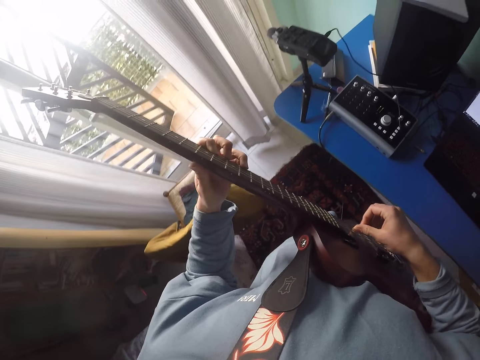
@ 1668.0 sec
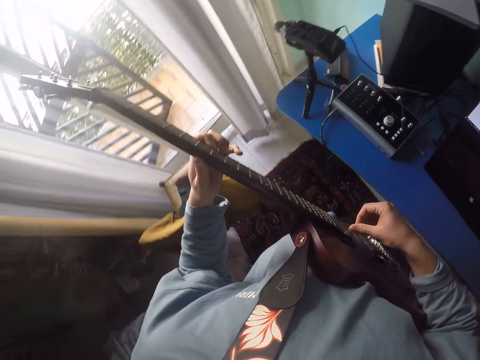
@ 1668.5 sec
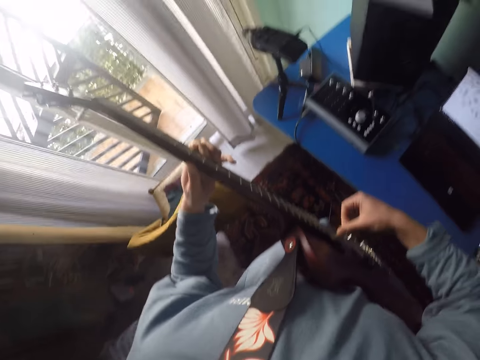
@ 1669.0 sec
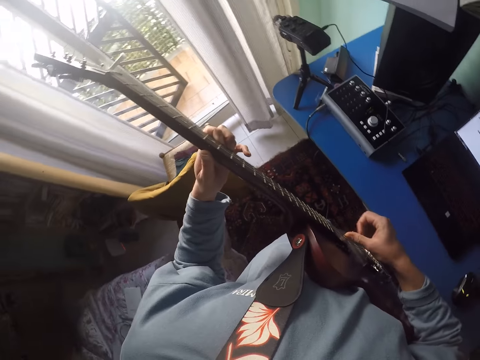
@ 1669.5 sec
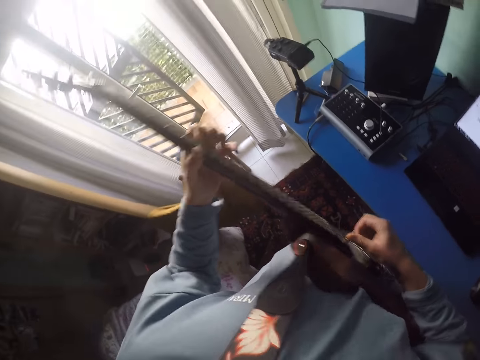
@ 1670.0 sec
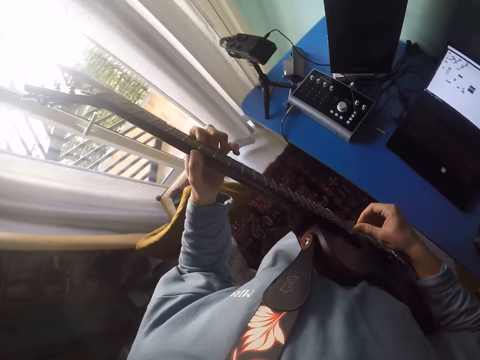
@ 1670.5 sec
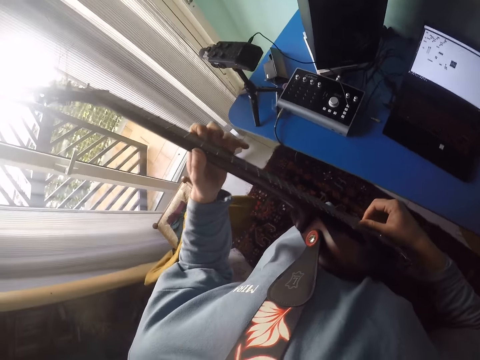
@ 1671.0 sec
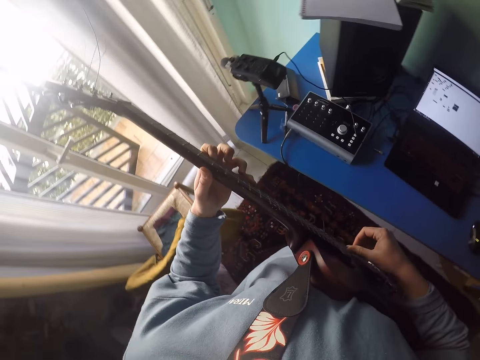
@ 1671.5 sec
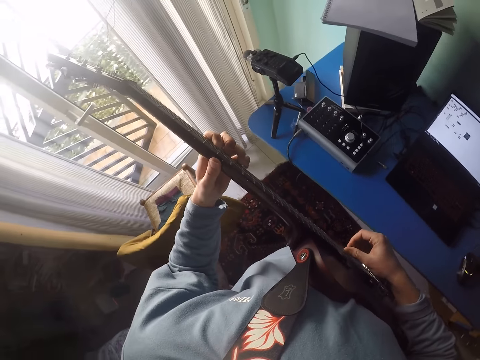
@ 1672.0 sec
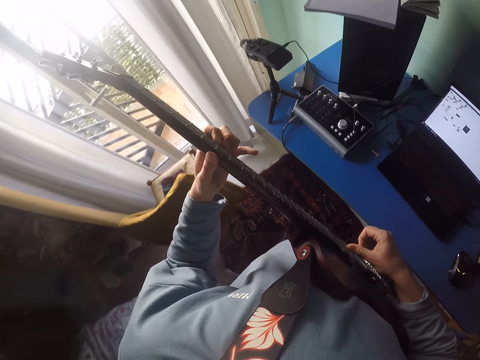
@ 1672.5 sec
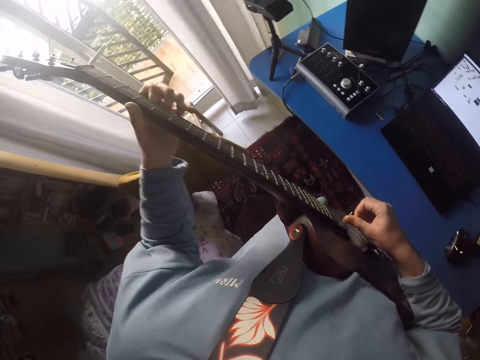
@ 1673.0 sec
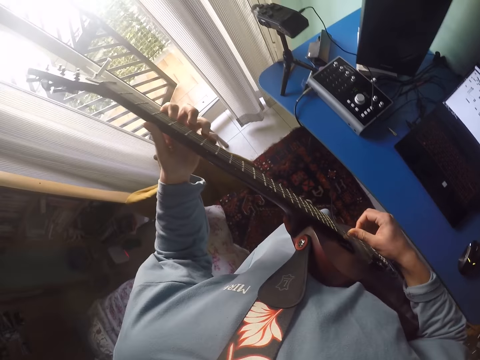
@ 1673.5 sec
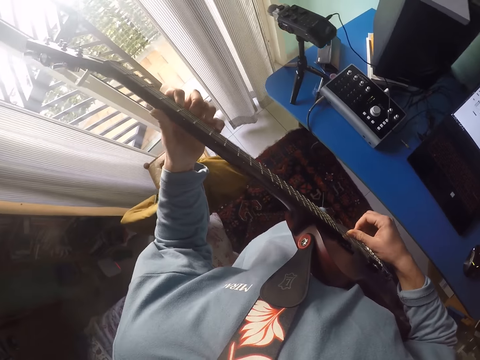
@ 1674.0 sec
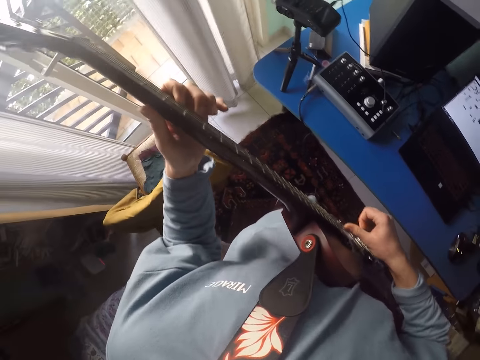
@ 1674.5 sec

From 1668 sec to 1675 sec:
The camera wearer plays the guitar.

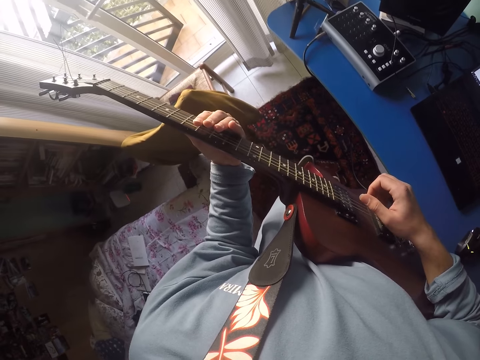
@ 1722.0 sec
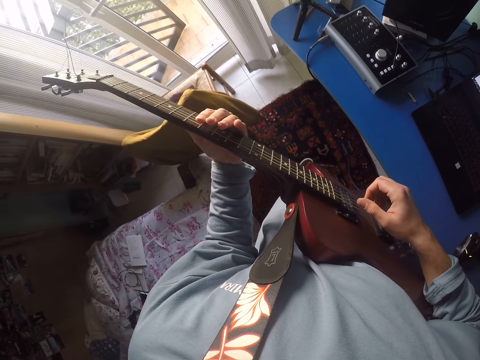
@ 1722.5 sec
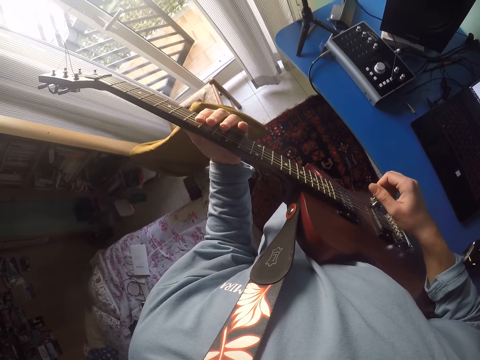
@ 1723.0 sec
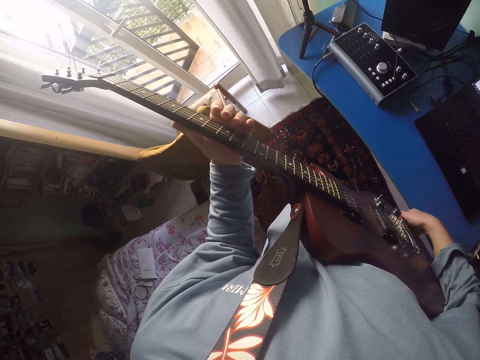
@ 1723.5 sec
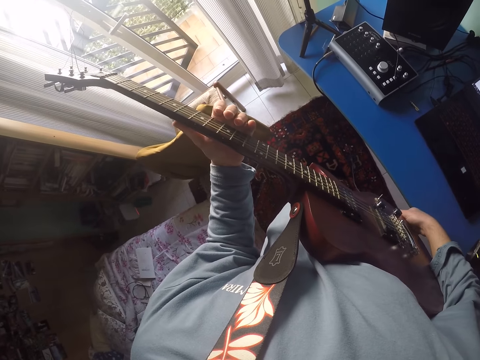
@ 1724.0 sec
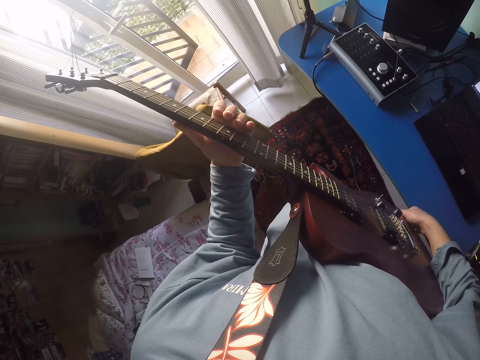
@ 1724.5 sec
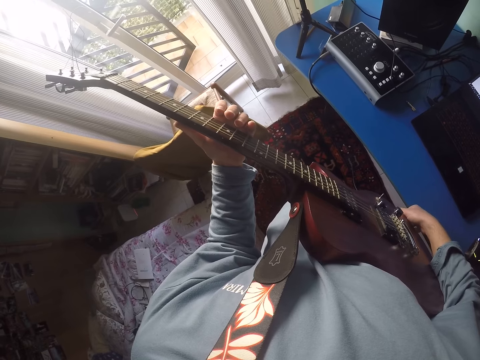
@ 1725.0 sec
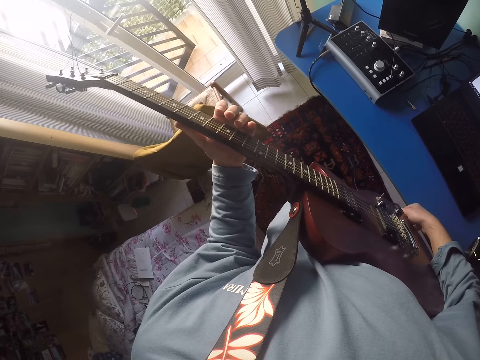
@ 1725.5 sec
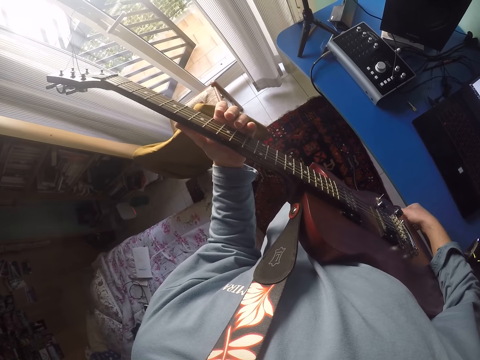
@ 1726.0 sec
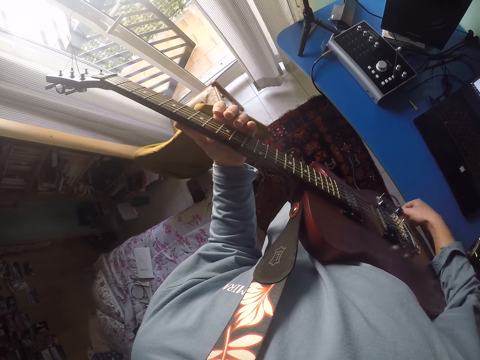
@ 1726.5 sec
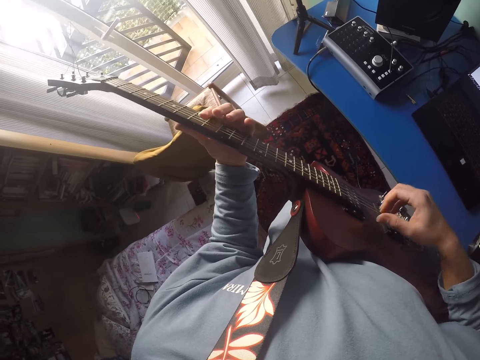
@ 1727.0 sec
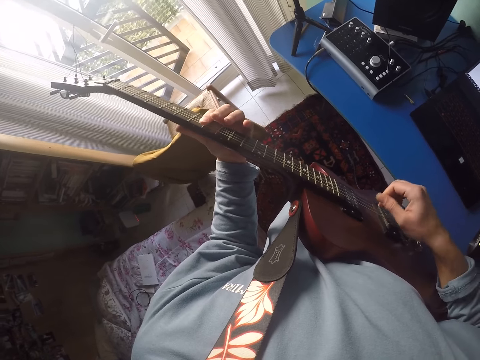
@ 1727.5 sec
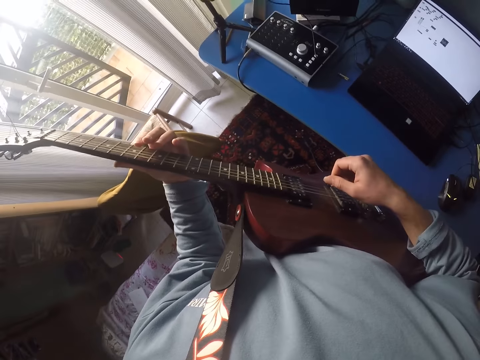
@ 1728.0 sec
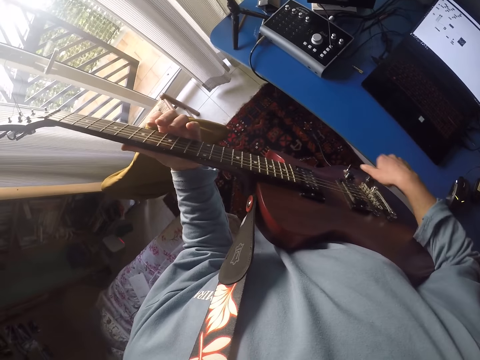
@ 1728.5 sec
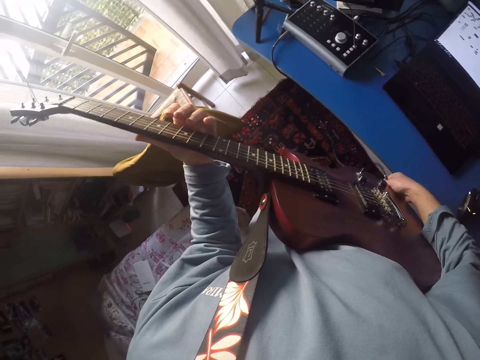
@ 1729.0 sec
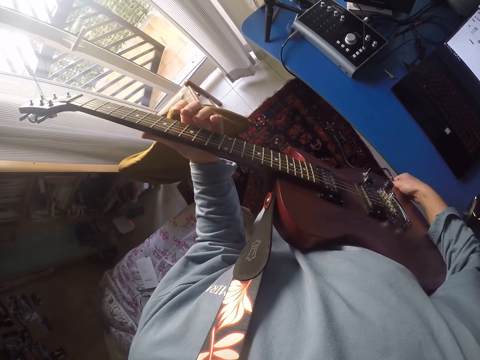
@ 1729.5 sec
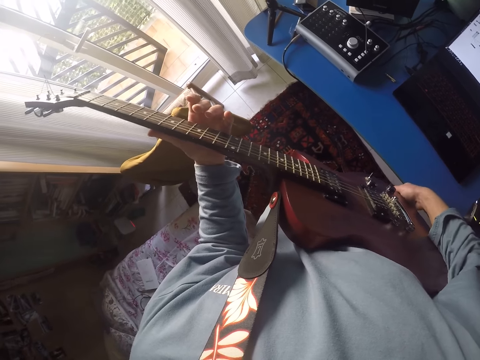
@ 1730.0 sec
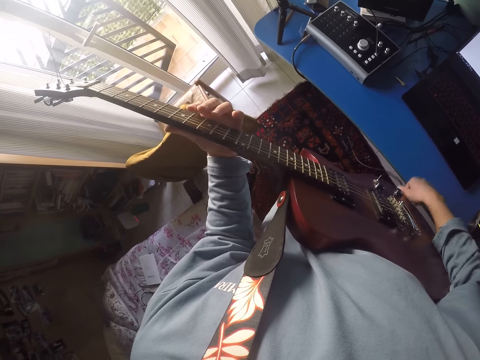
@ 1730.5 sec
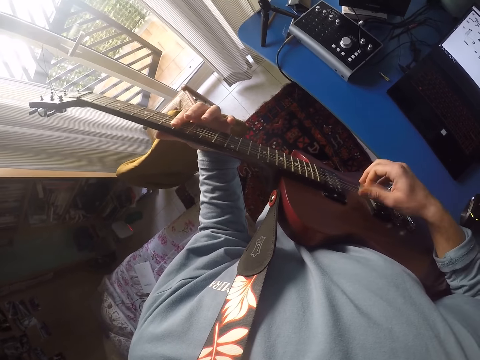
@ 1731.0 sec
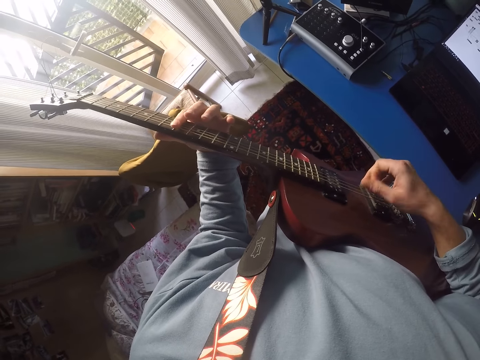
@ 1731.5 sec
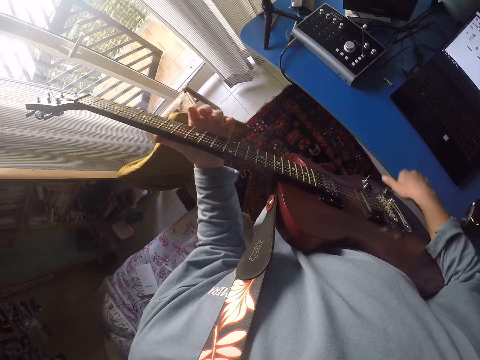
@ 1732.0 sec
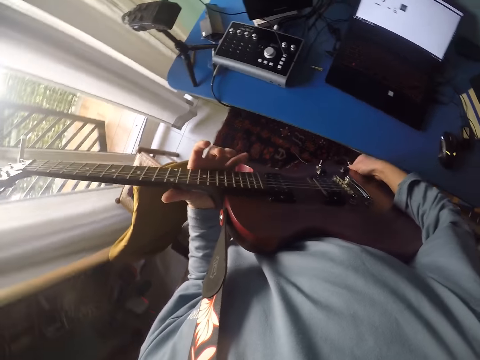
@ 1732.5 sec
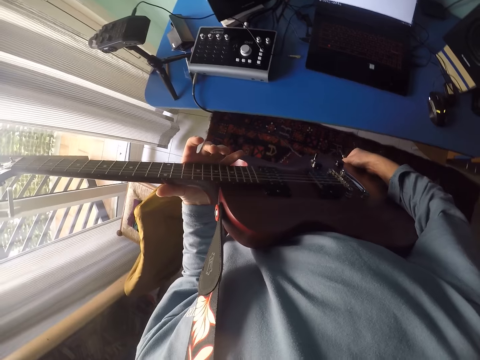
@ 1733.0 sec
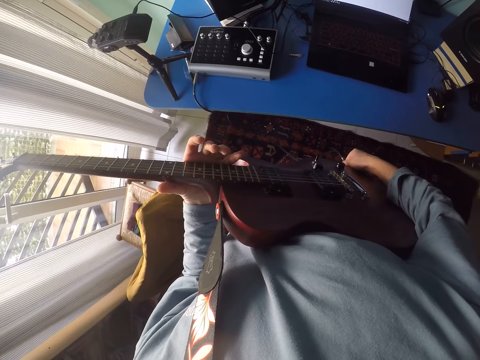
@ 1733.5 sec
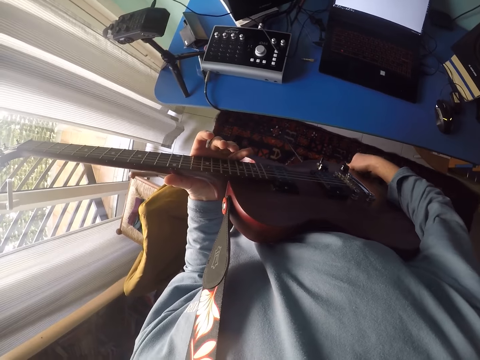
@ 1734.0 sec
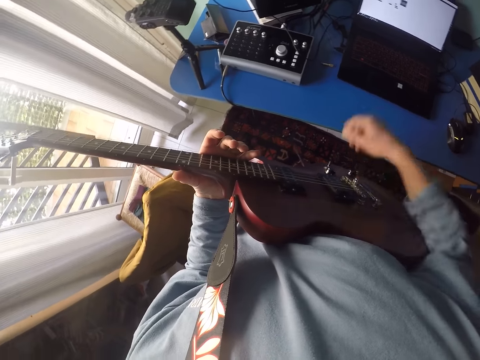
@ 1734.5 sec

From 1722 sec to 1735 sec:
The camera wearer adjusts the cable on the guitar. They play the guitar. They adjust the cable on the guitar. They play the guitar. They adjust the cable on the guitar.
